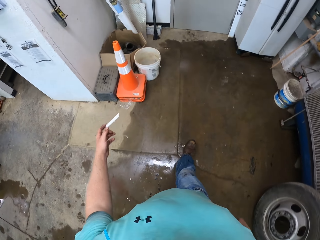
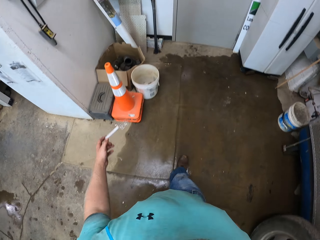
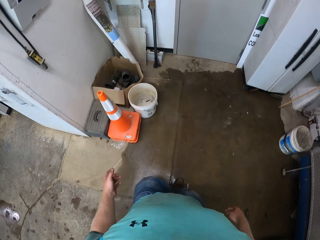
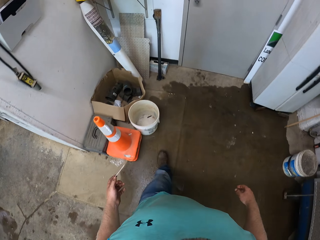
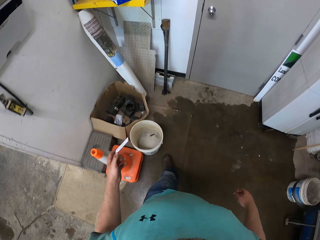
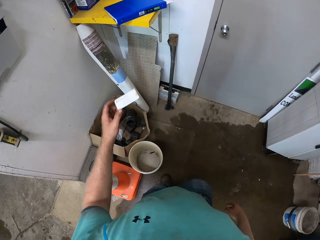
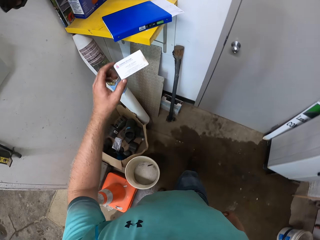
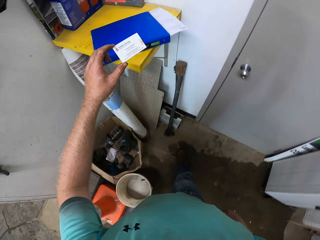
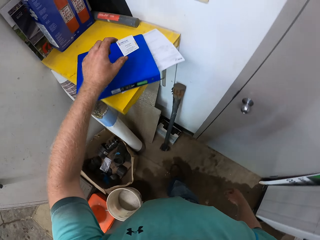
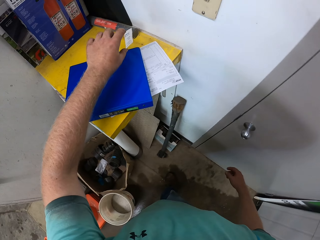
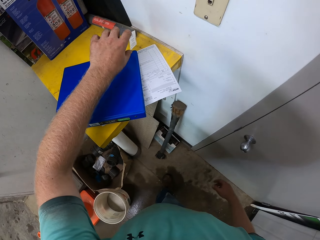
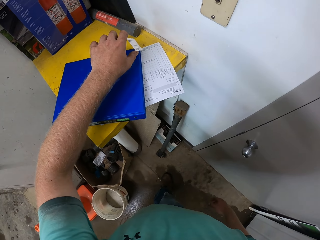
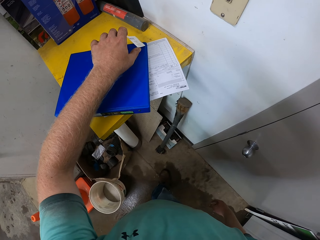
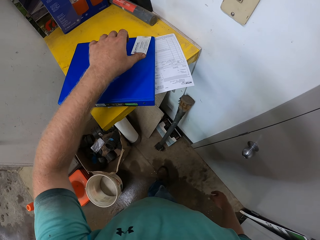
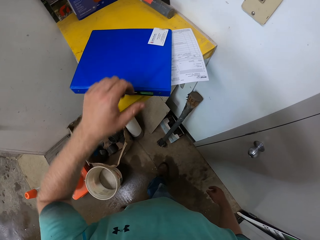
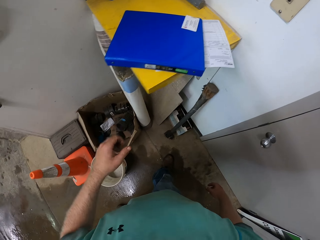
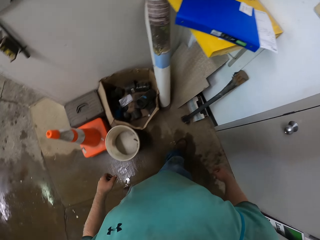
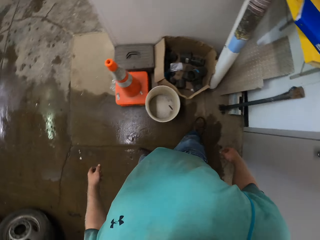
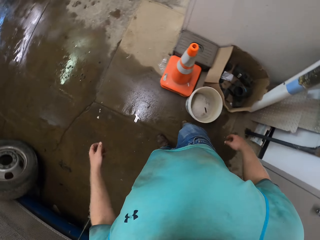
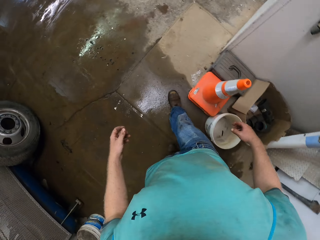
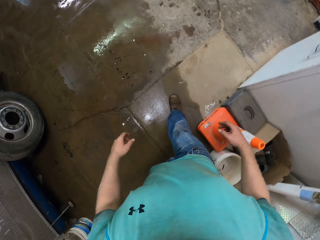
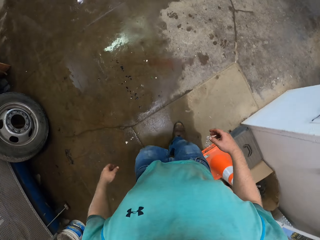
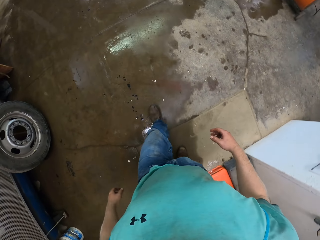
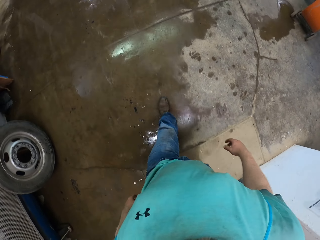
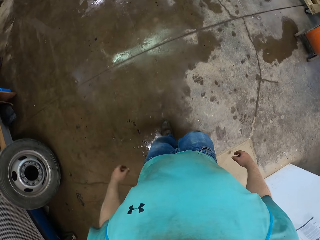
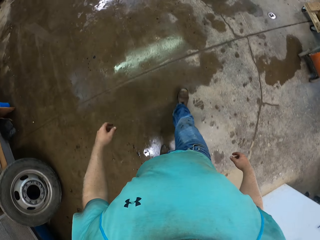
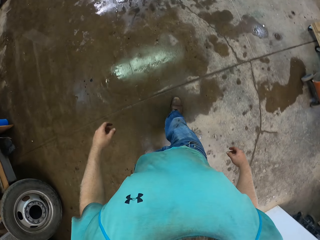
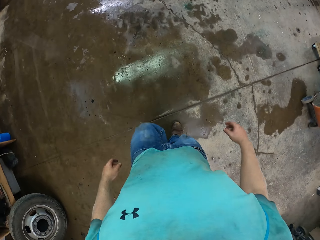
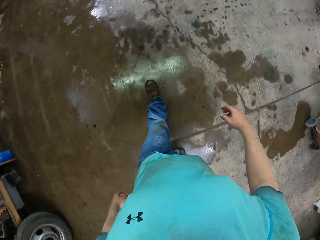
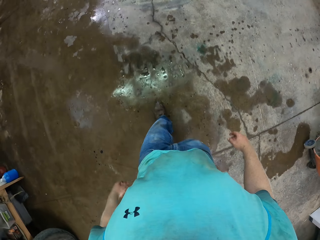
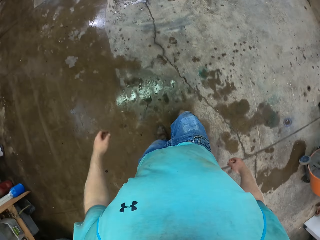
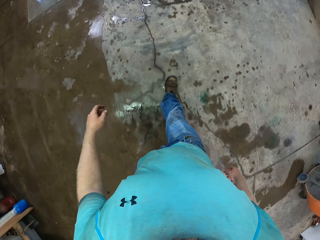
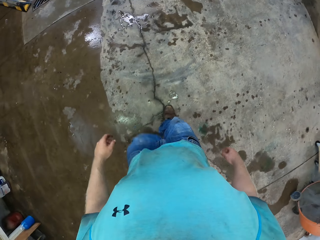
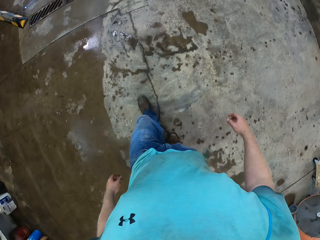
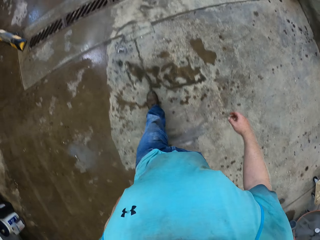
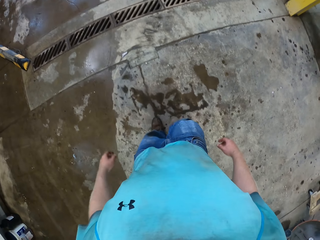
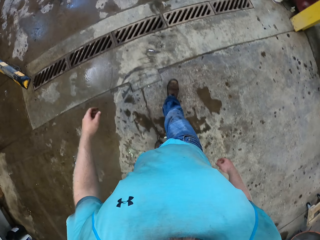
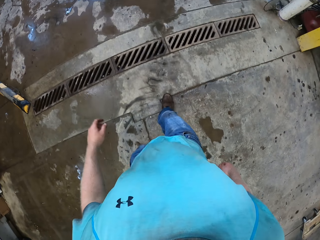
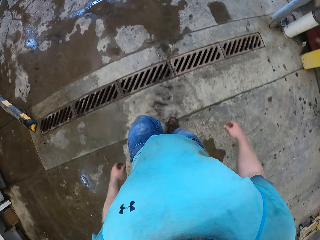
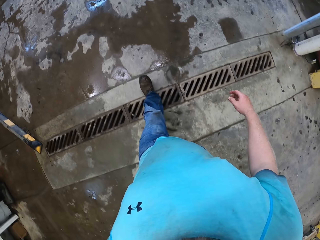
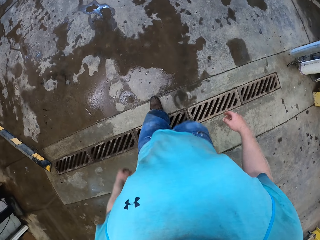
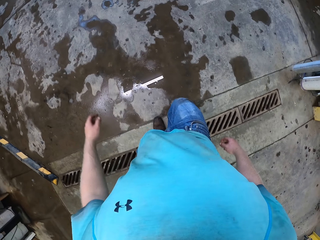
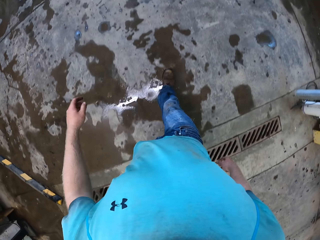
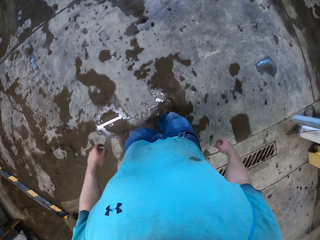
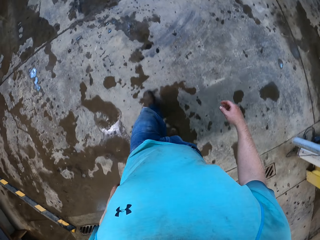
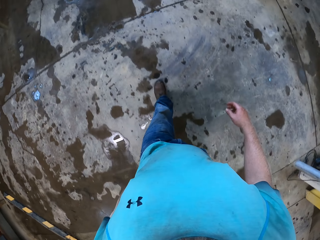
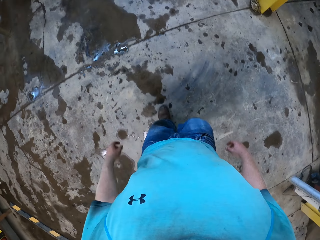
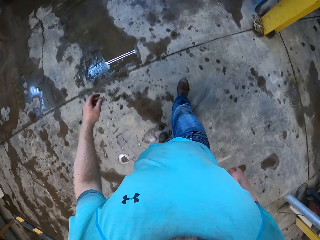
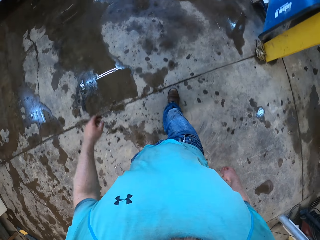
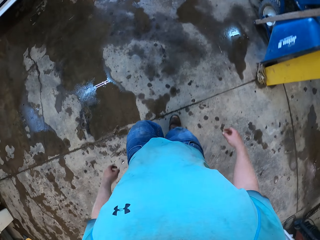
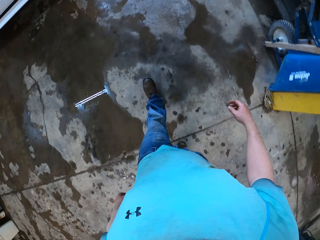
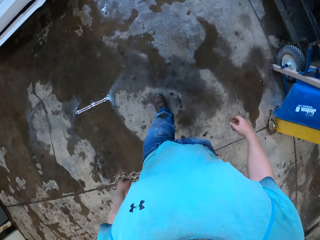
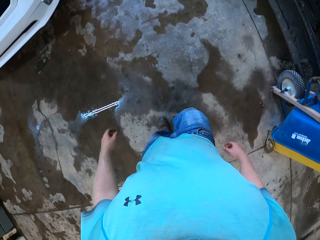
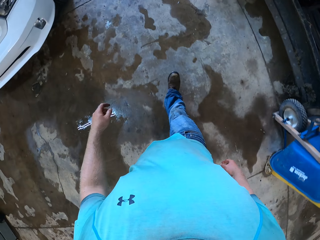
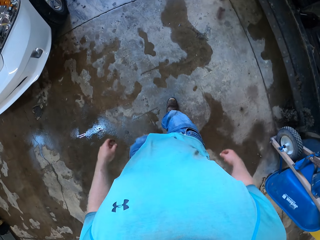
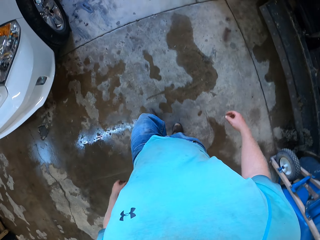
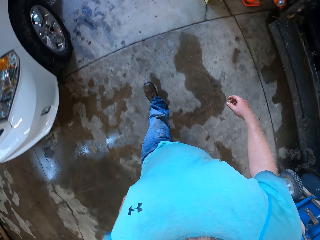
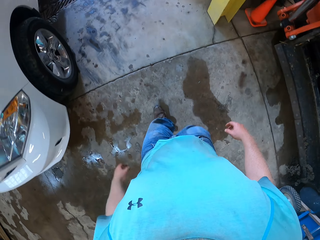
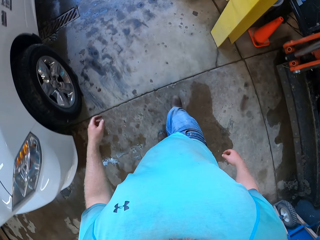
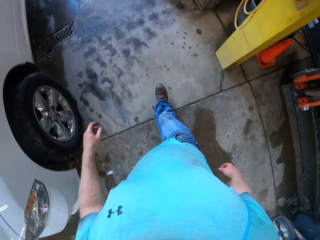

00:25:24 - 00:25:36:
The camera wearer drops the paper on a book in a shelf with his left hand. He removes his hand. He walks towards the lawn mower.

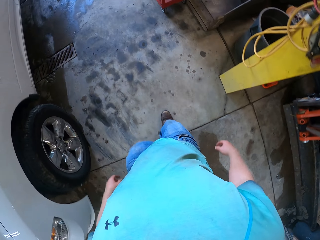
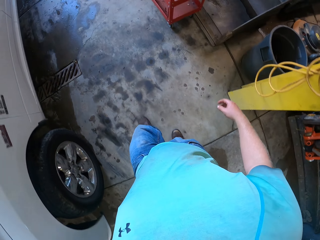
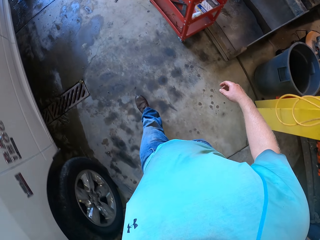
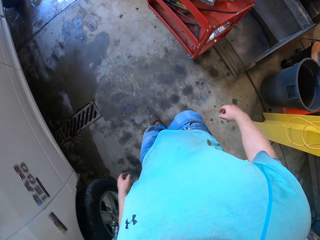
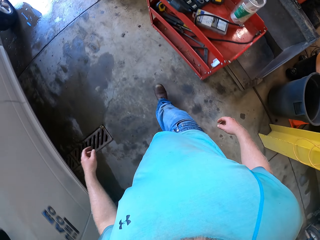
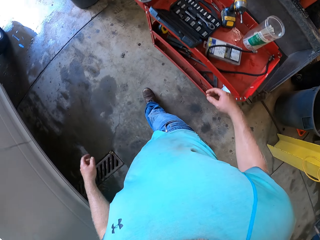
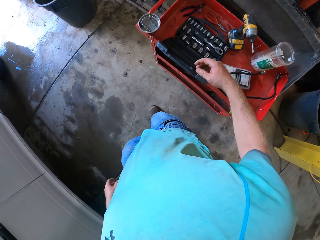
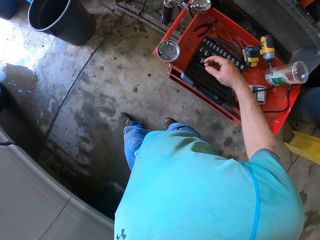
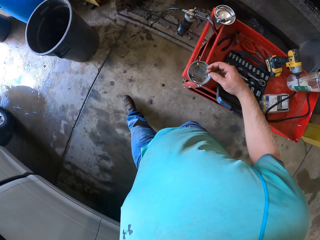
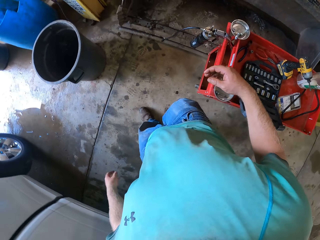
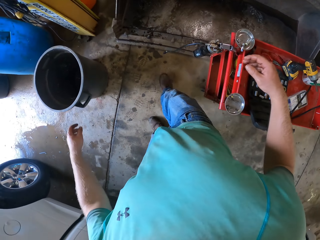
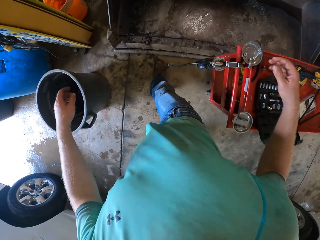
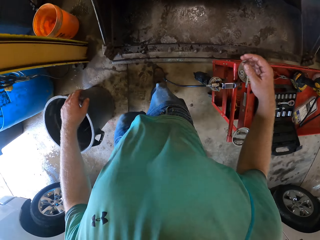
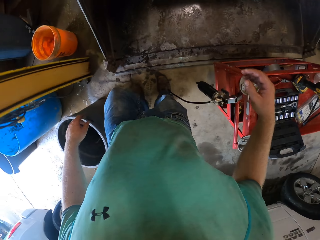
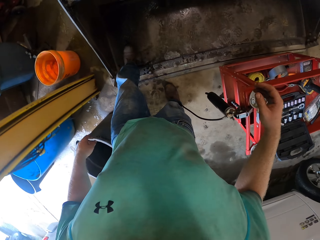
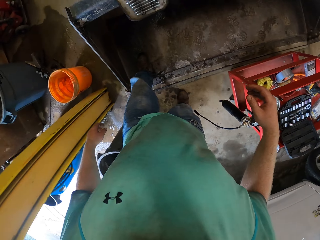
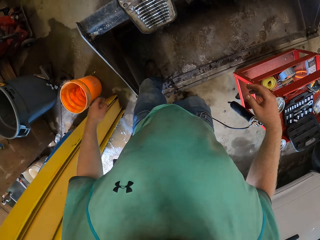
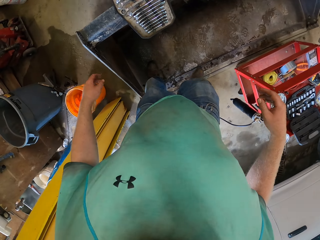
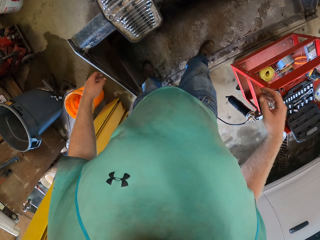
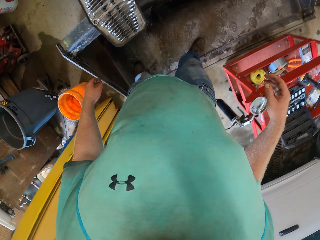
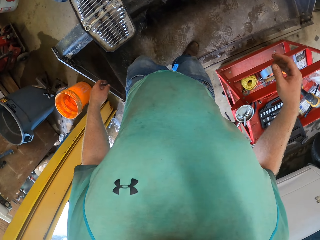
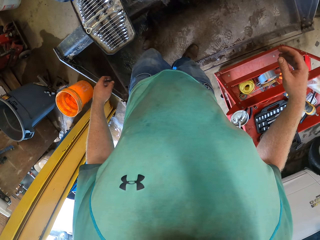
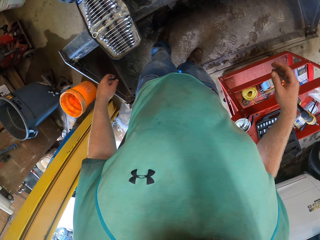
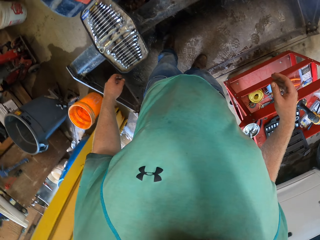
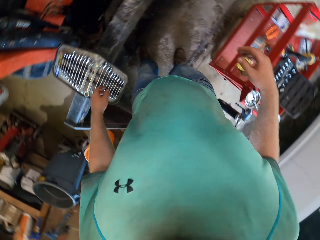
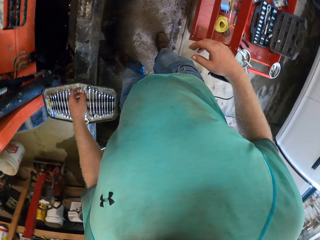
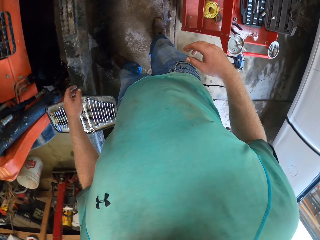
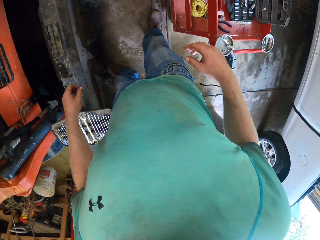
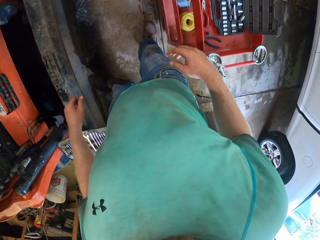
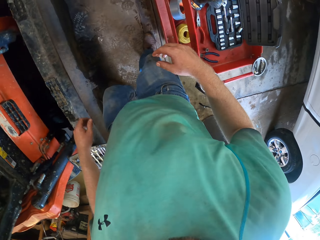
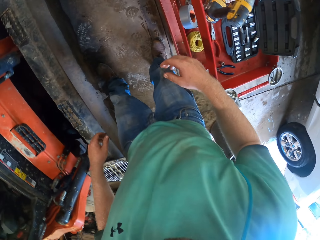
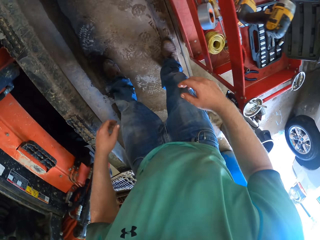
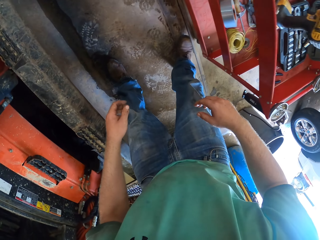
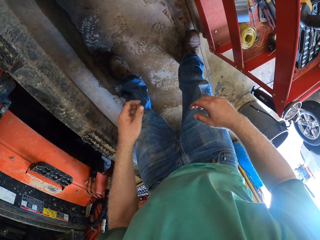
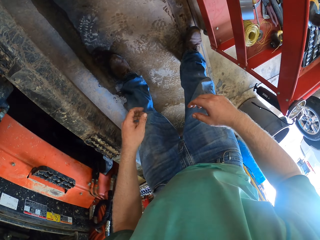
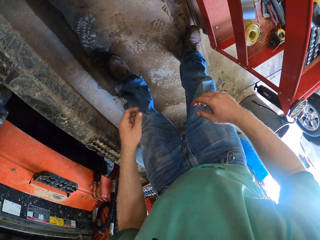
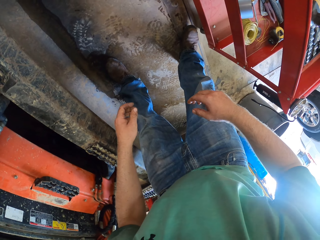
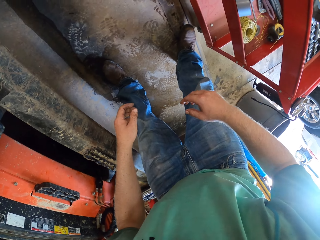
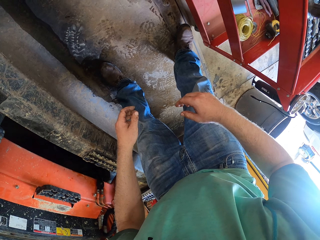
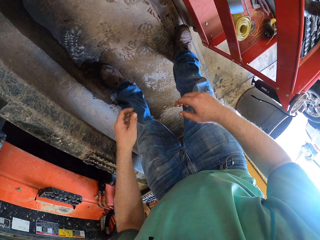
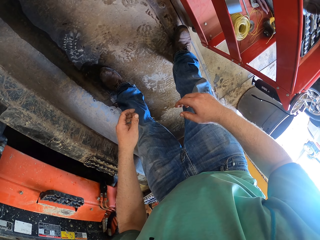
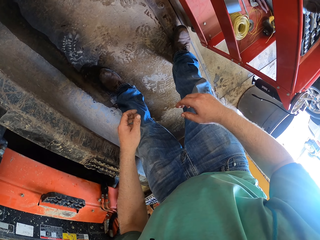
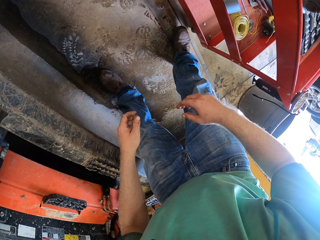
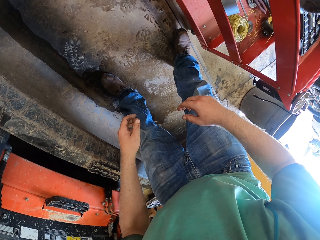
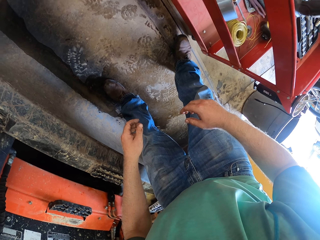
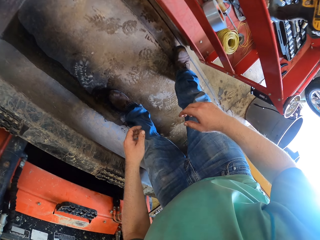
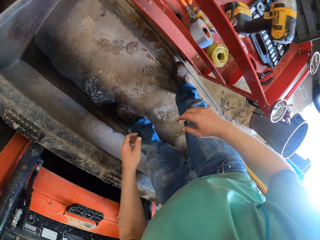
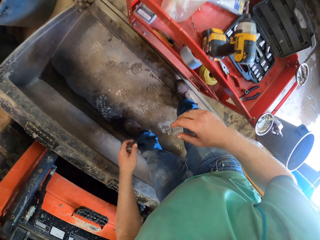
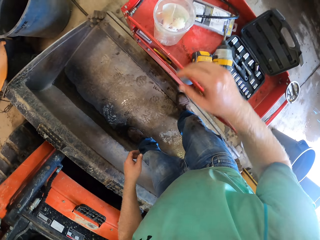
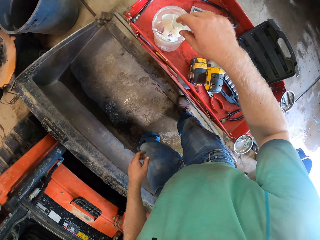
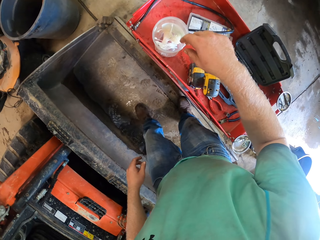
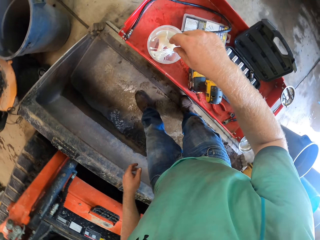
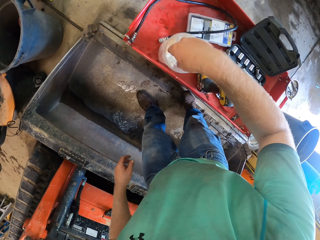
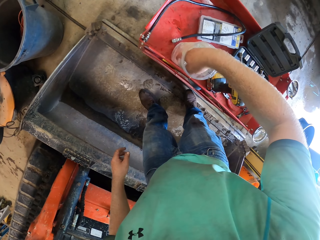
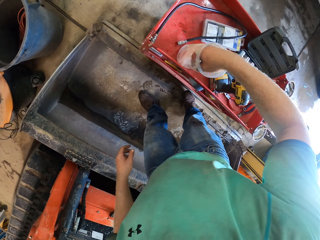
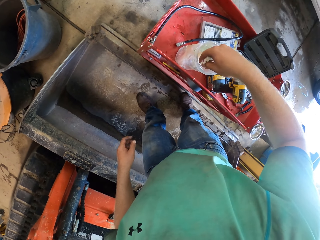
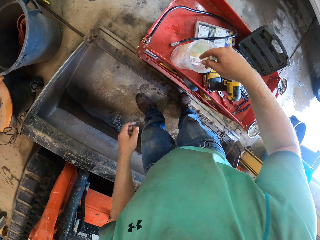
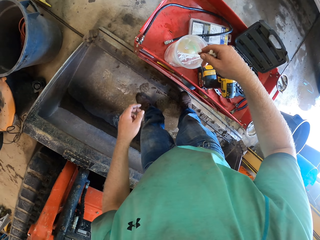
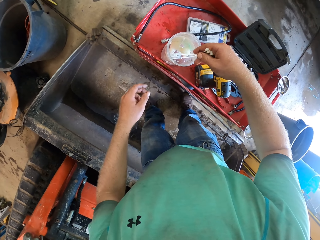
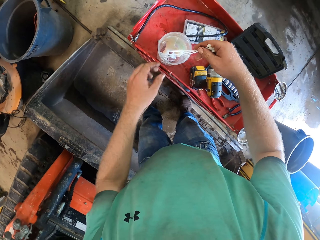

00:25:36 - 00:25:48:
The camera wearer stretches out his right hand. He picks zip ties from a container on the table with his right hand.
